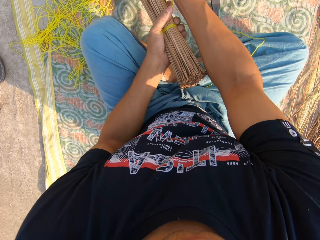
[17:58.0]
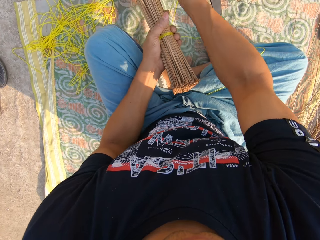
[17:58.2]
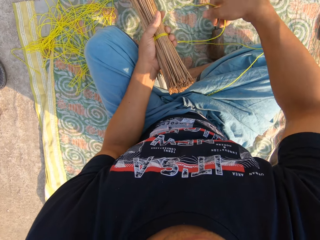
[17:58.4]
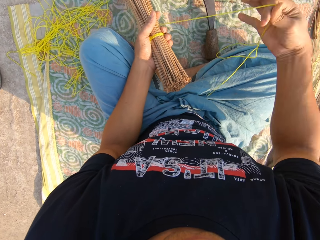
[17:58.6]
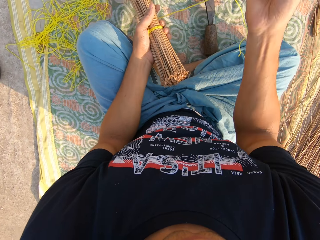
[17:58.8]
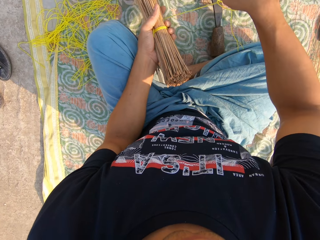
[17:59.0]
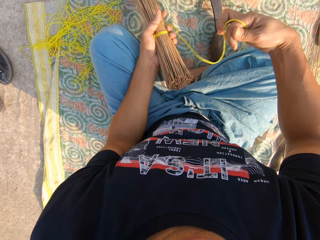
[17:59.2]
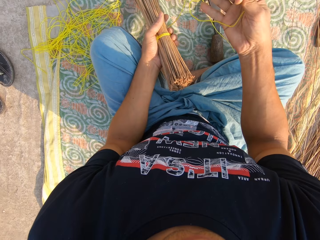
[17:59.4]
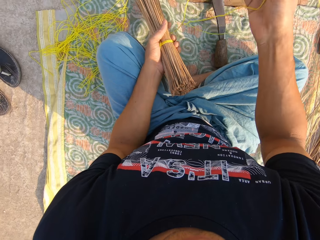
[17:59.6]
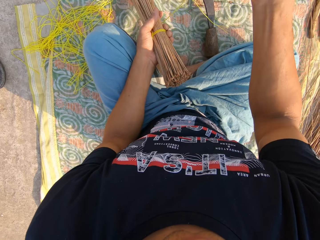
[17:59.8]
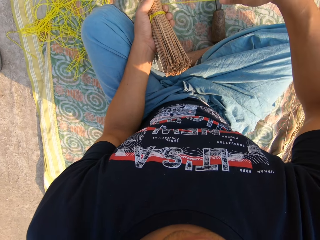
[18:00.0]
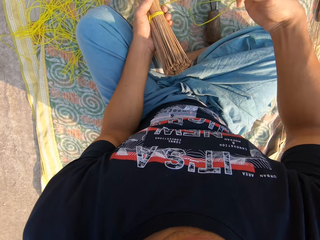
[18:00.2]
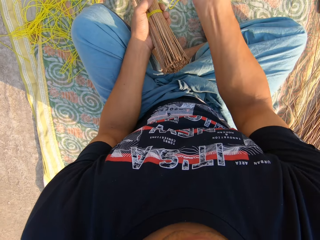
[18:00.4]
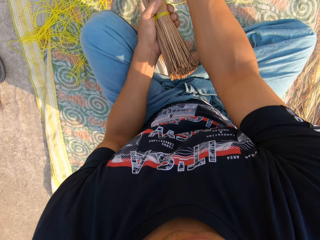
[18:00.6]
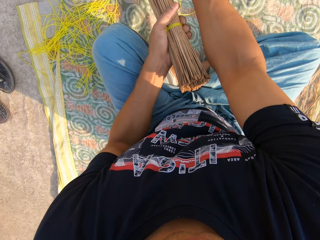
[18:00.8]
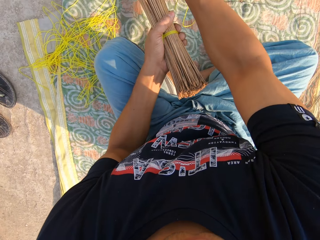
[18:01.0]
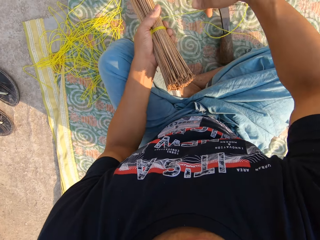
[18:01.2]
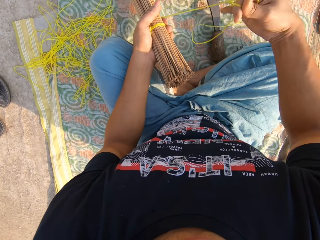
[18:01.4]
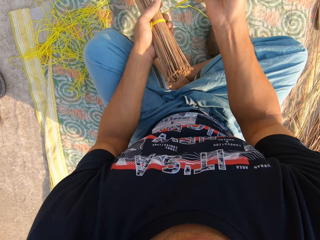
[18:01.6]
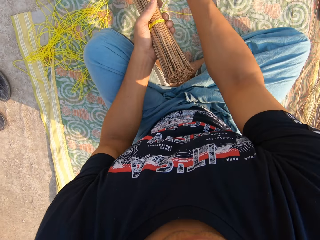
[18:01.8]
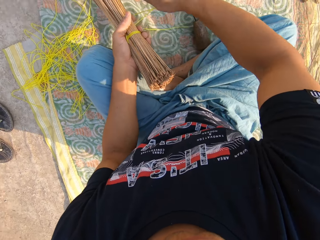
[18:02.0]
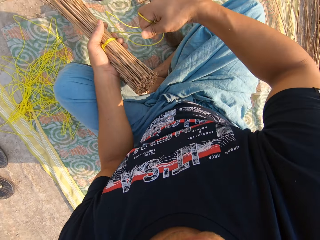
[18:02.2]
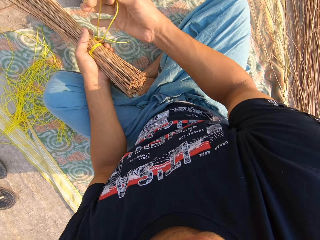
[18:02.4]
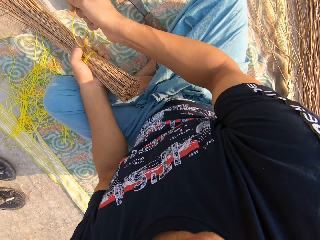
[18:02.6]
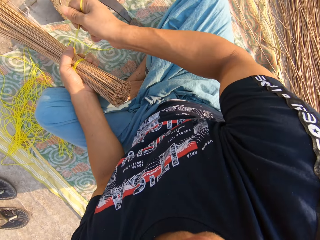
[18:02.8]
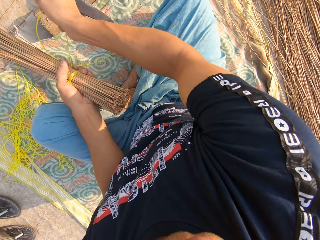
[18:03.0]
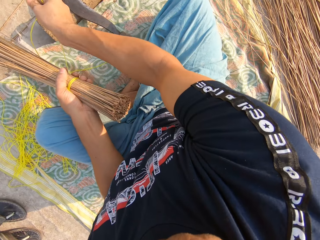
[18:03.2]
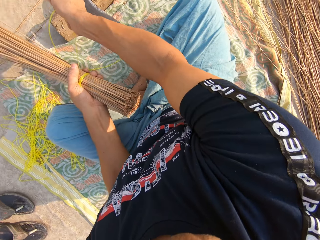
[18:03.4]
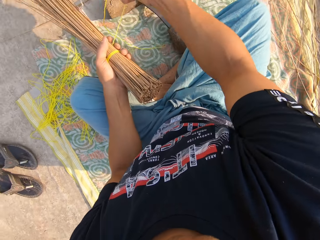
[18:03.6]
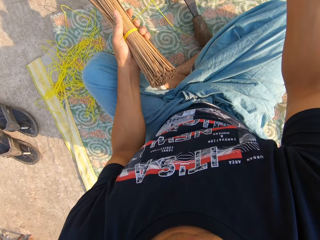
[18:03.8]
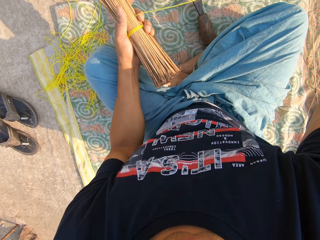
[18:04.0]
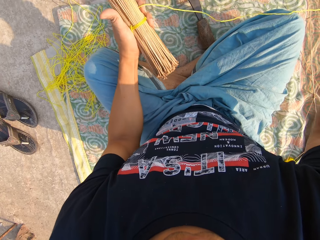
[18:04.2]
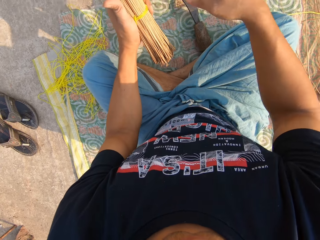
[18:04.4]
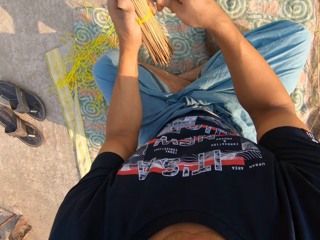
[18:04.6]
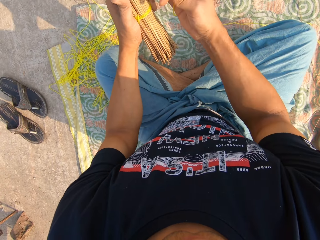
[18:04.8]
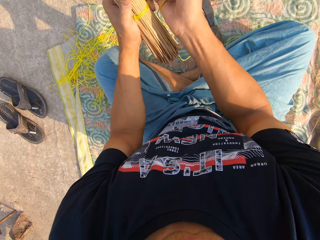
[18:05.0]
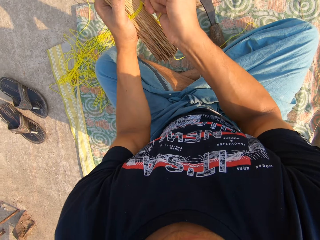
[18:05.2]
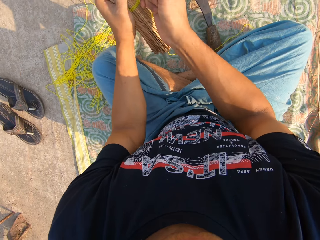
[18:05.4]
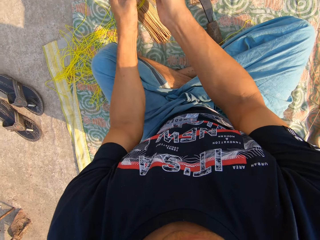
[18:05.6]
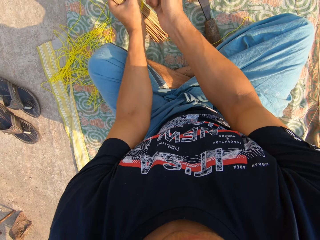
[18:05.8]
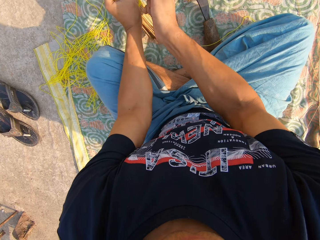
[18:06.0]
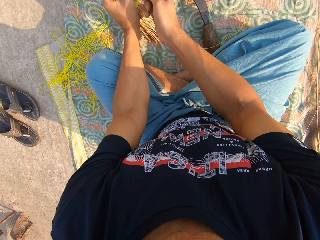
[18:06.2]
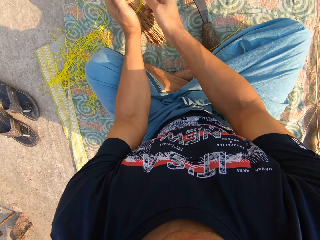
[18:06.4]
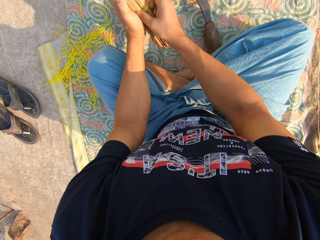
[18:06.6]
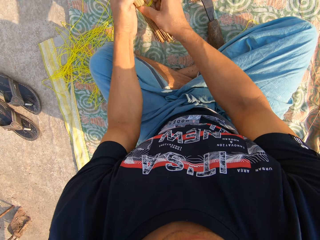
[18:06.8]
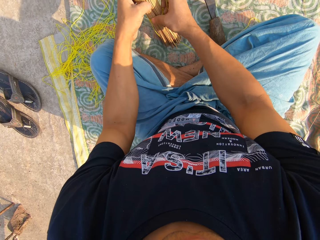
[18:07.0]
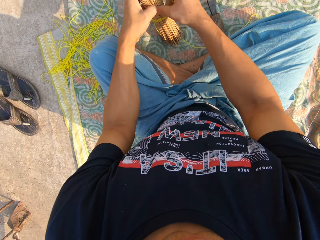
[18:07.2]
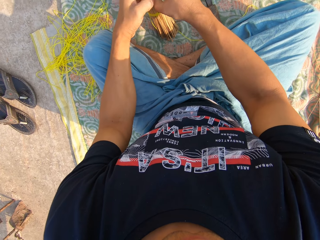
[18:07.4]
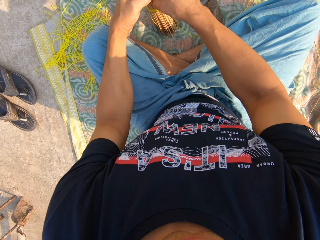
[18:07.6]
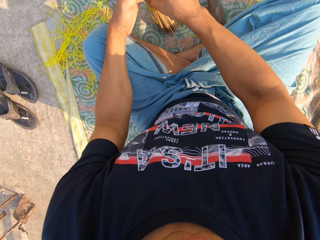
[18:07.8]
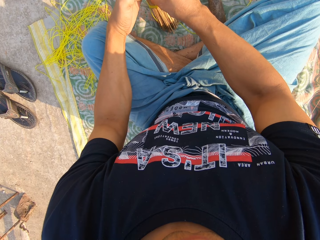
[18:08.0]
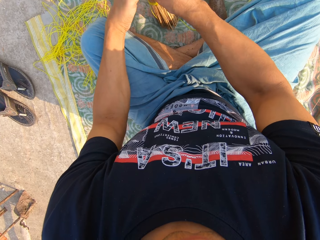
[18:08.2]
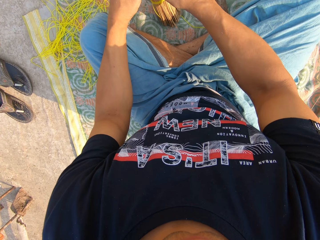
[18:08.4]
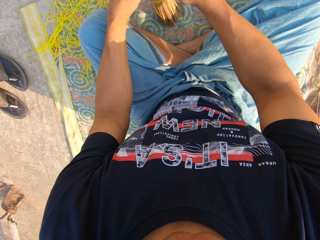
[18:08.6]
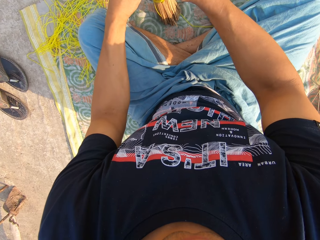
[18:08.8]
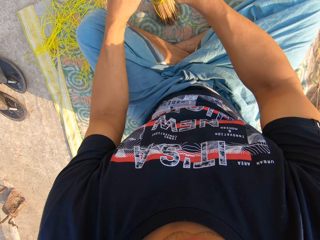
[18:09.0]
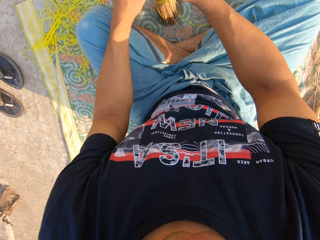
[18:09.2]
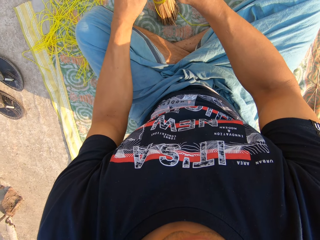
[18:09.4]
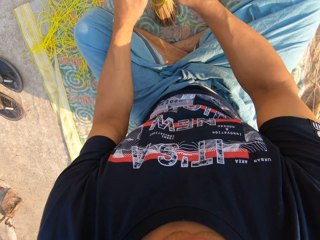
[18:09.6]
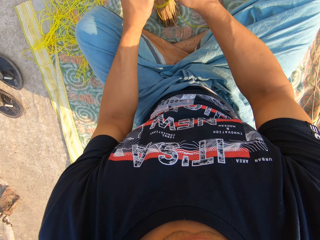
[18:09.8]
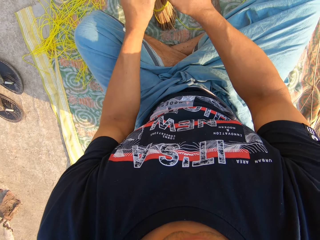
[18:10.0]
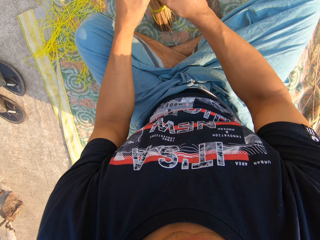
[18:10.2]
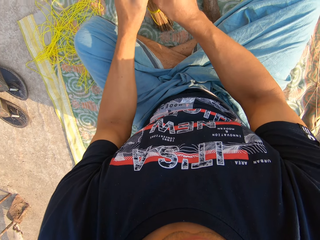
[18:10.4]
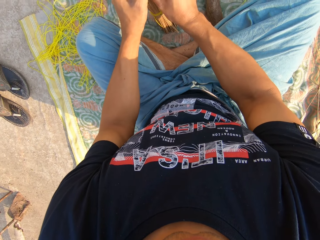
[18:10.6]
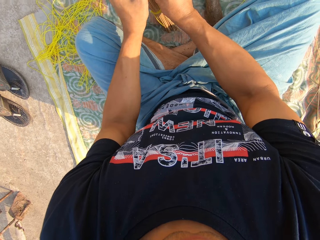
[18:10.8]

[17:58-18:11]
The camera wearer ties the broom with the rope in his right hand. He drops the broom on the ground with both hands.

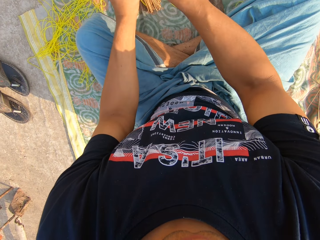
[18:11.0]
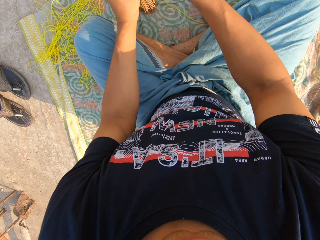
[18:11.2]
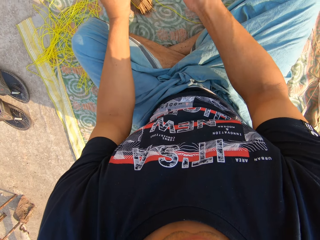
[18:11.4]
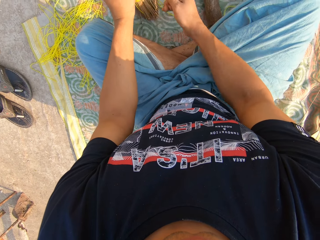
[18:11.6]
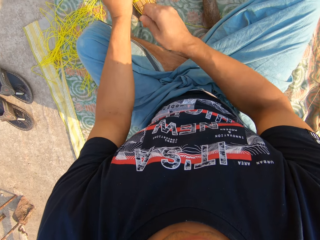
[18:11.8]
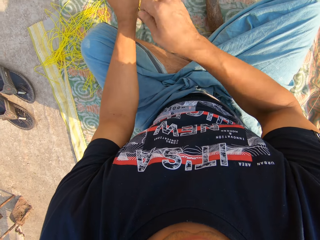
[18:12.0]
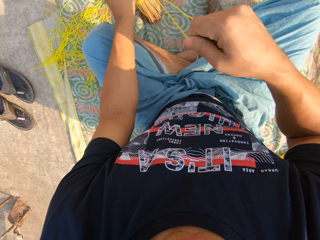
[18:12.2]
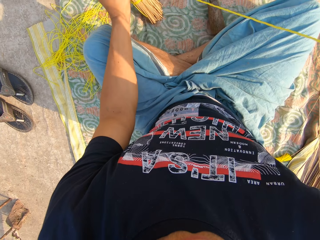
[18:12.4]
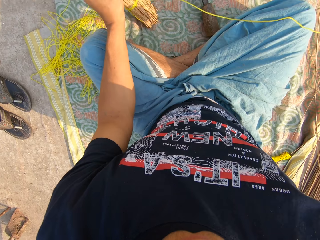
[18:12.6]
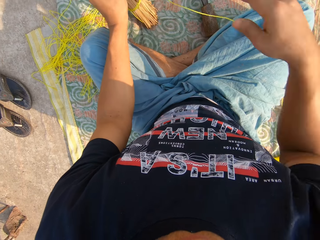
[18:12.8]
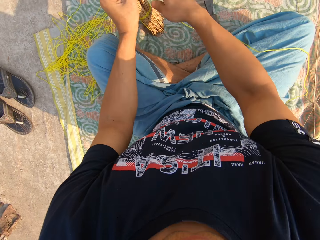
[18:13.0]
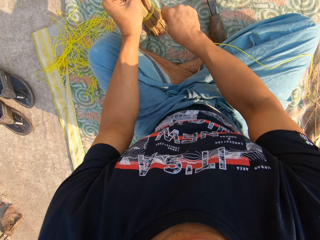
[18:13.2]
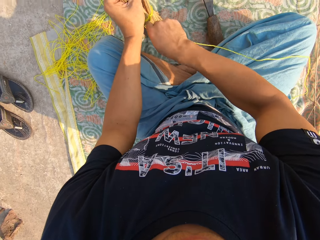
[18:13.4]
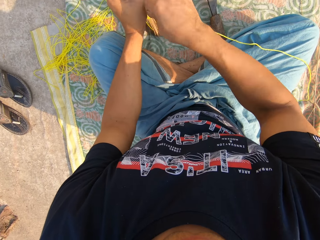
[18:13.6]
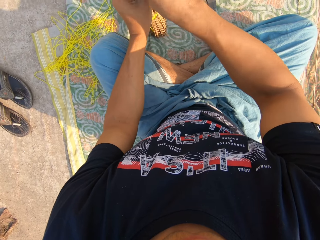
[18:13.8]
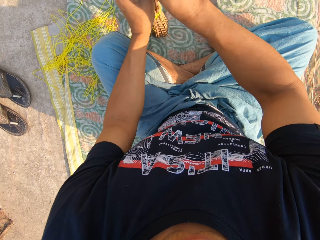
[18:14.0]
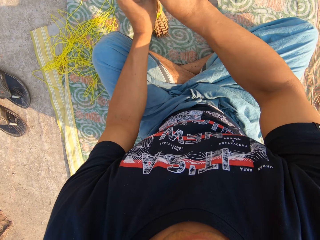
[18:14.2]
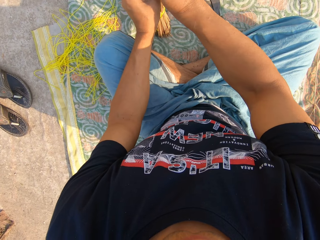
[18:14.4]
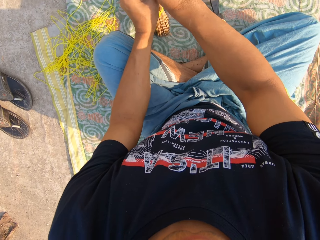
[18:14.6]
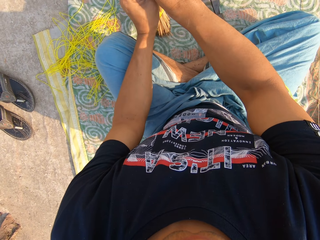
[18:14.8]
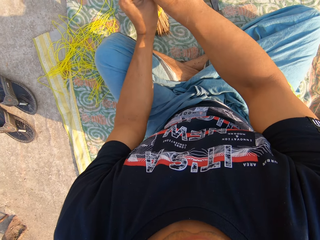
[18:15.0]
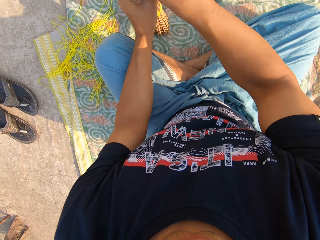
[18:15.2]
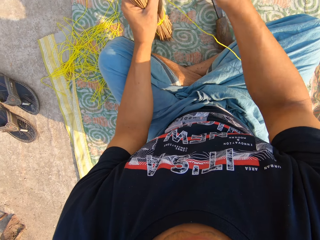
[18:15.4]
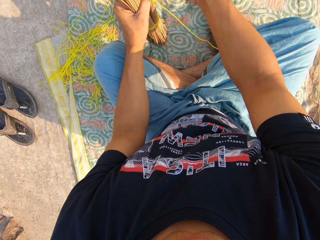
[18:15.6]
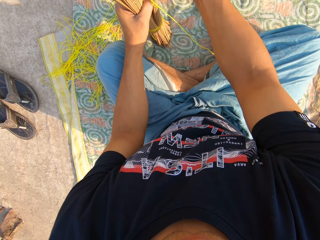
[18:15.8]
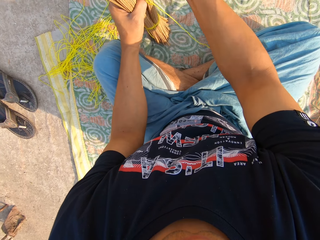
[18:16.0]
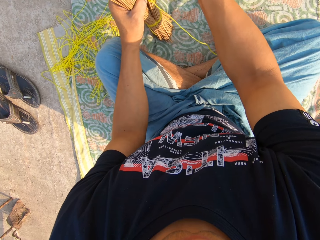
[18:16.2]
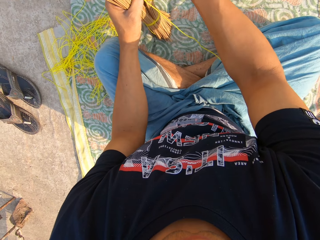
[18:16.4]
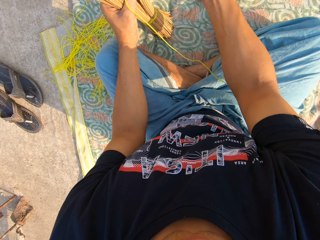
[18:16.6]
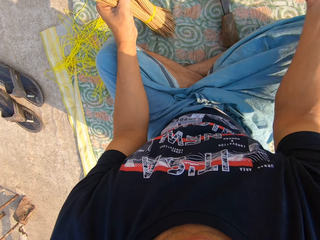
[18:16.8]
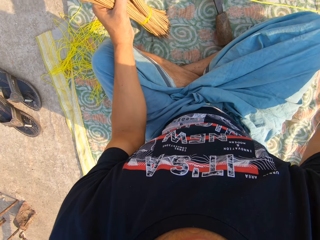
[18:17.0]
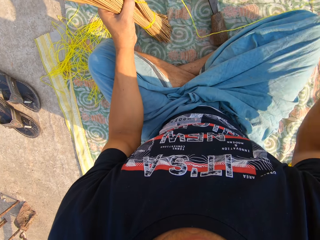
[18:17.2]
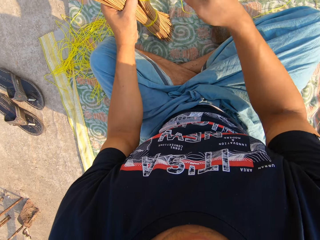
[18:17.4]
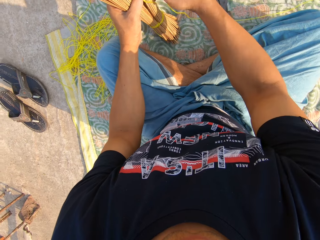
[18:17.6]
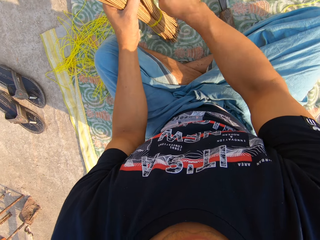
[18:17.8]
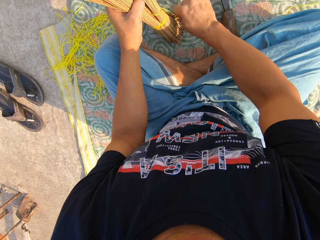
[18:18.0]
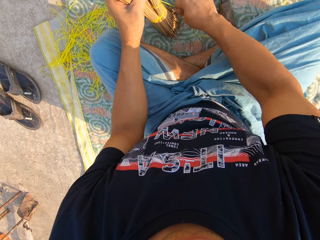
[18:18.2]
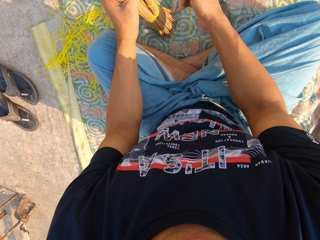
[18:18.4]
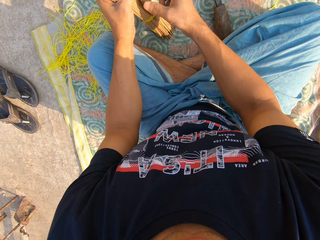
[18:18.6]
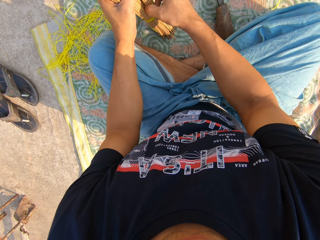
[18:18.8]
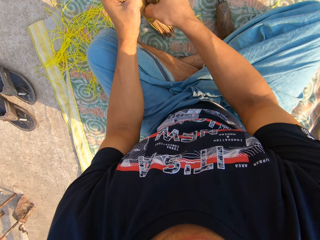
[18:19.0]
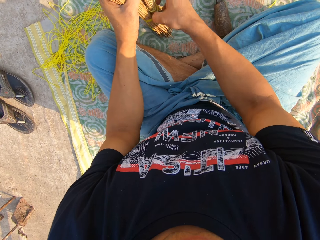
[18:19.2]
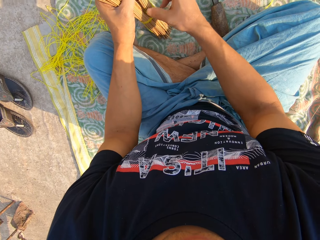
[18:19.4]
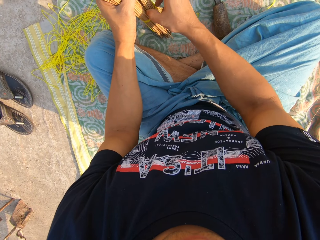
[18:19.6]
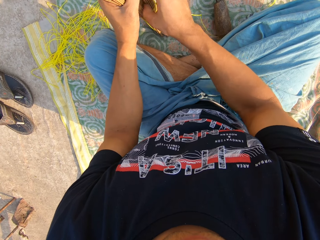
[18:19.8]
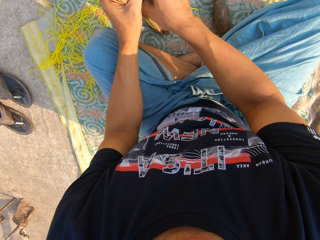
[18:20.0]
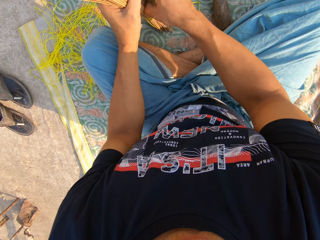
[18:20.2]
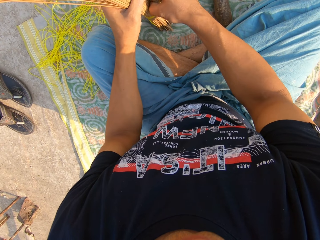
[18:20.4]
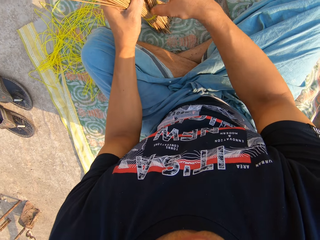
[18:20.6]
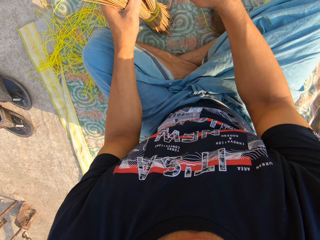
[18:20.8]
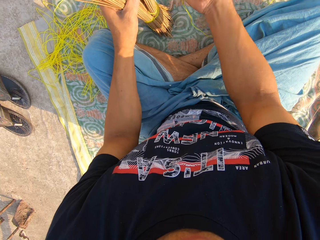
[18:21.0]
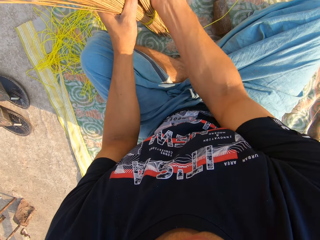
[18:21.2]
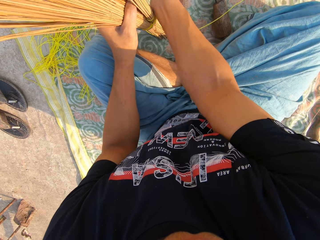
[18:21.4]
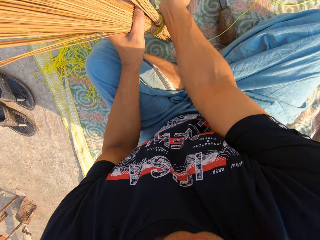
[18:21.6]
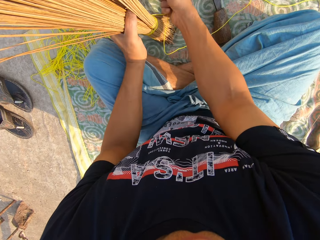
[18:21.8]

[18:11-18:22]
The camera wearer pulls the rope with his right hand. He ties the broom with the rope in his right hand.
